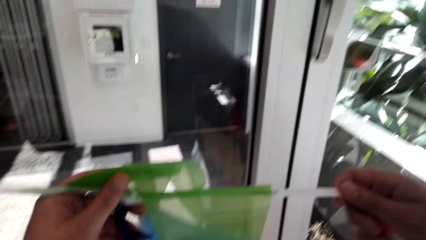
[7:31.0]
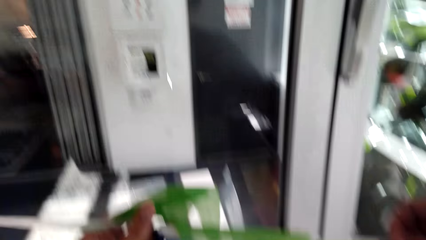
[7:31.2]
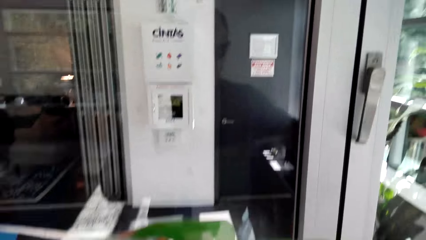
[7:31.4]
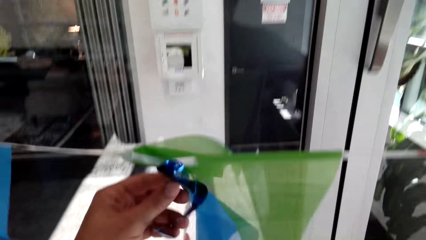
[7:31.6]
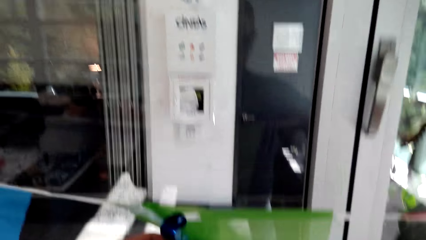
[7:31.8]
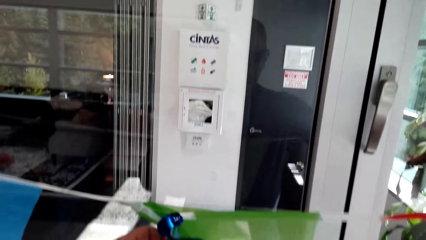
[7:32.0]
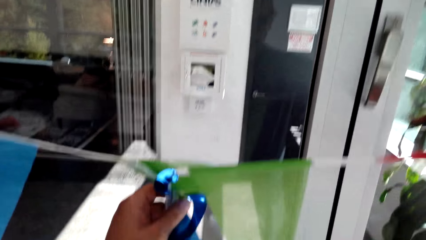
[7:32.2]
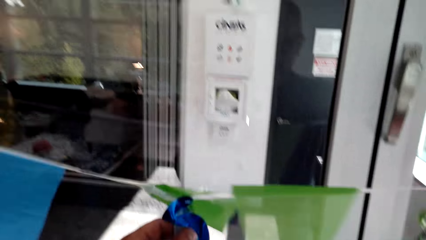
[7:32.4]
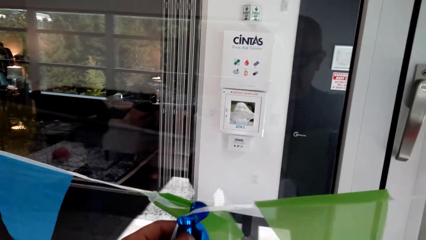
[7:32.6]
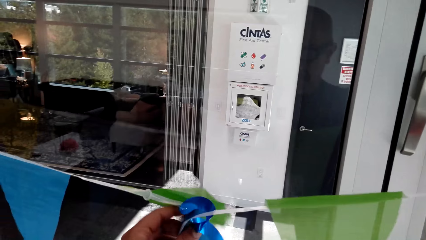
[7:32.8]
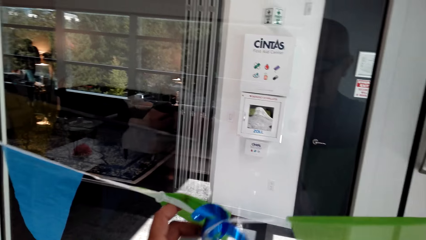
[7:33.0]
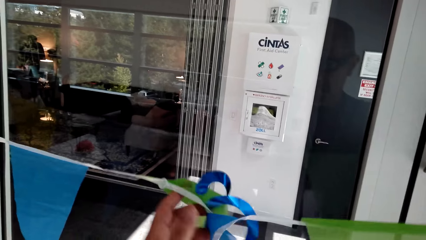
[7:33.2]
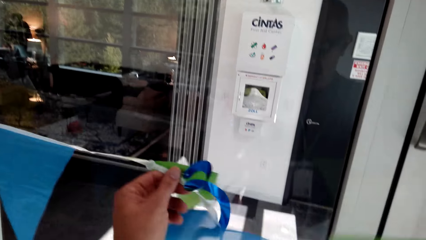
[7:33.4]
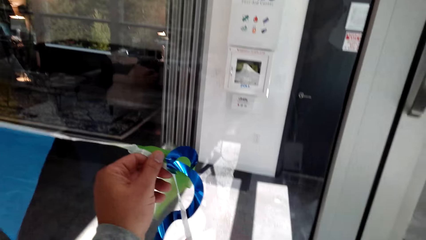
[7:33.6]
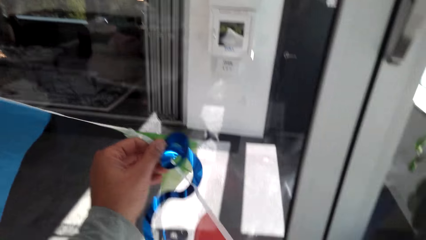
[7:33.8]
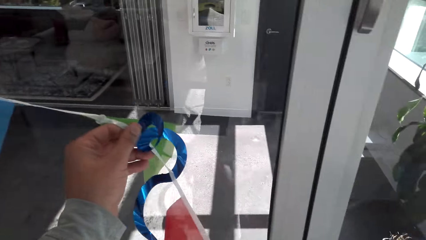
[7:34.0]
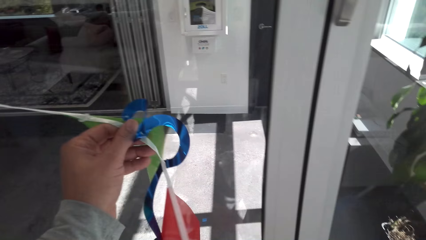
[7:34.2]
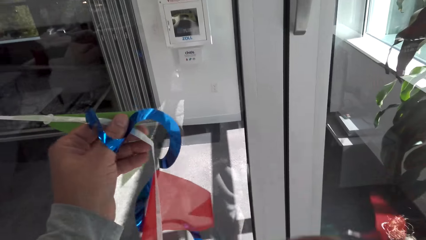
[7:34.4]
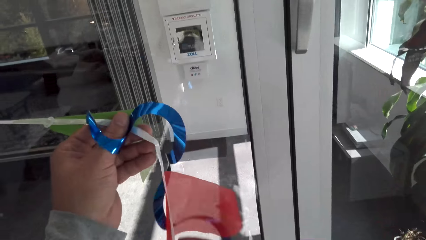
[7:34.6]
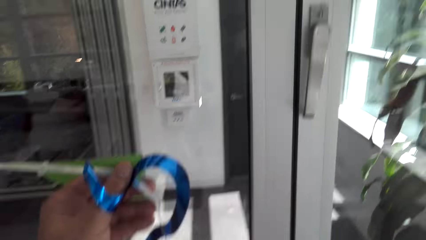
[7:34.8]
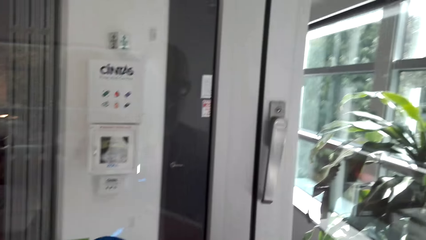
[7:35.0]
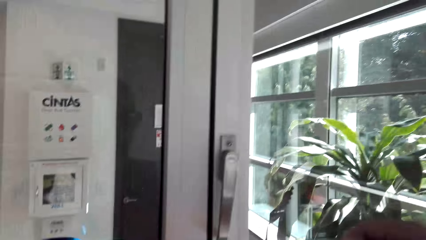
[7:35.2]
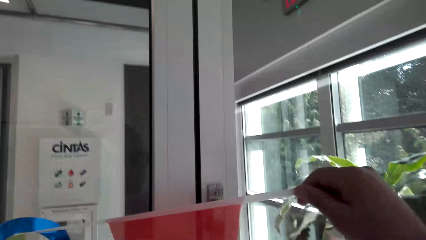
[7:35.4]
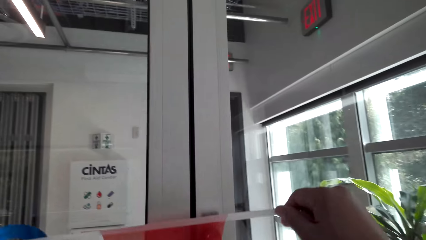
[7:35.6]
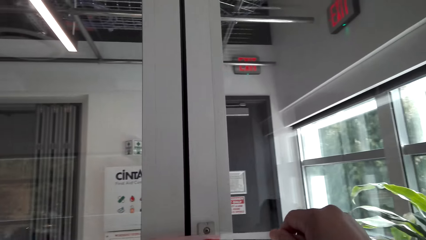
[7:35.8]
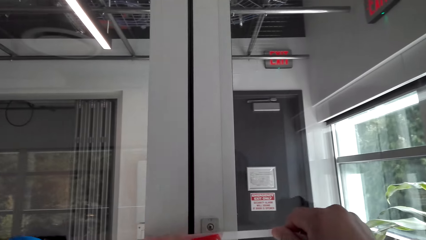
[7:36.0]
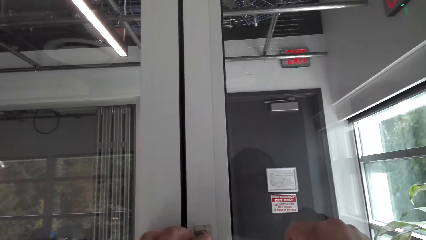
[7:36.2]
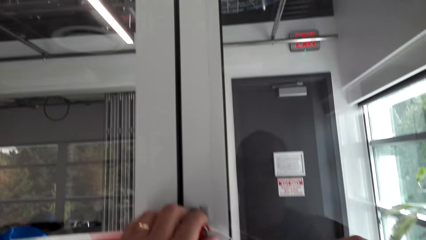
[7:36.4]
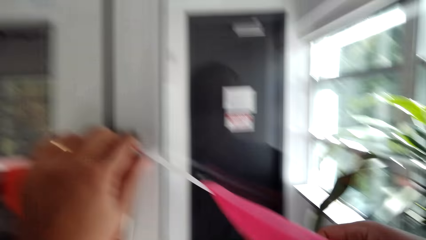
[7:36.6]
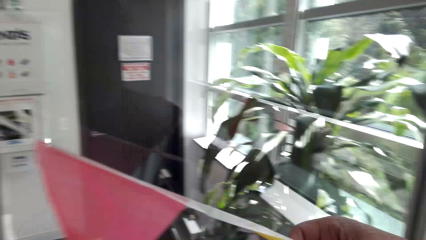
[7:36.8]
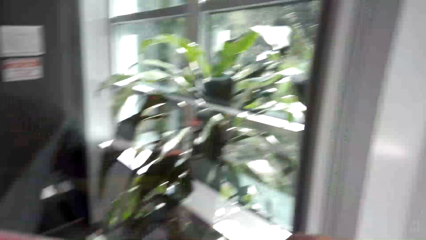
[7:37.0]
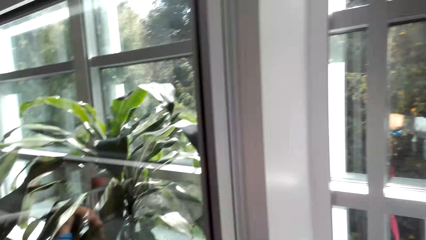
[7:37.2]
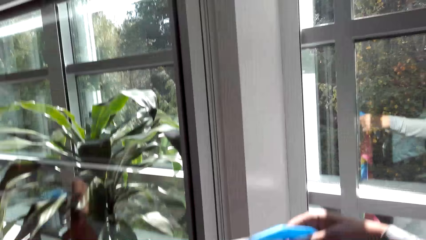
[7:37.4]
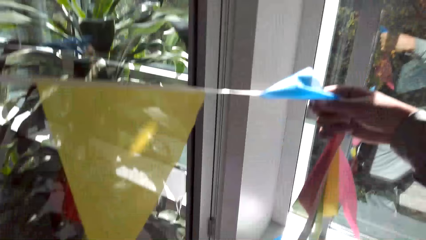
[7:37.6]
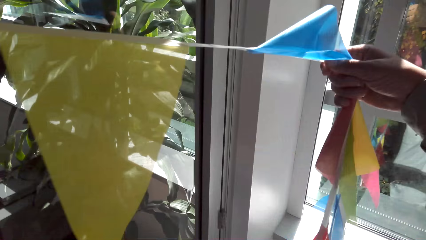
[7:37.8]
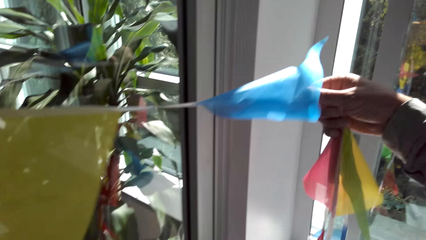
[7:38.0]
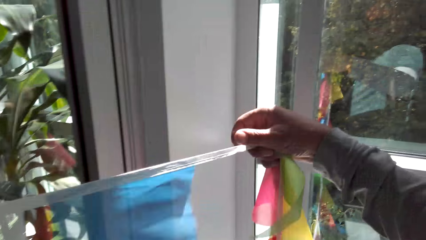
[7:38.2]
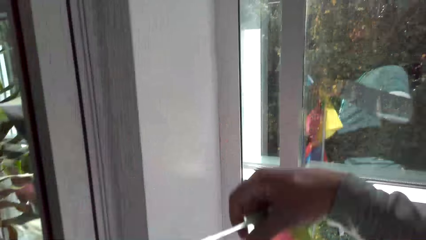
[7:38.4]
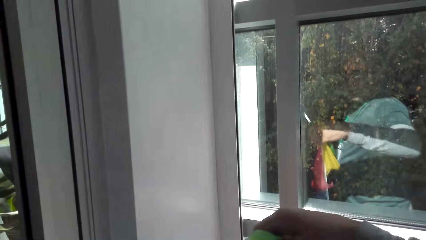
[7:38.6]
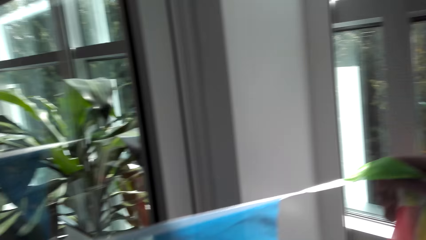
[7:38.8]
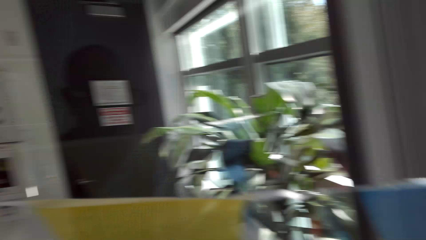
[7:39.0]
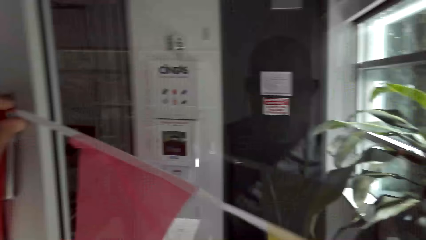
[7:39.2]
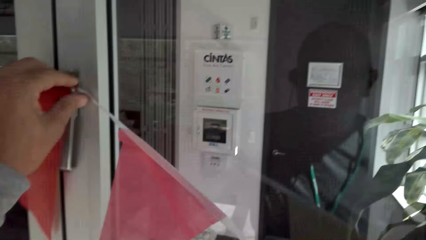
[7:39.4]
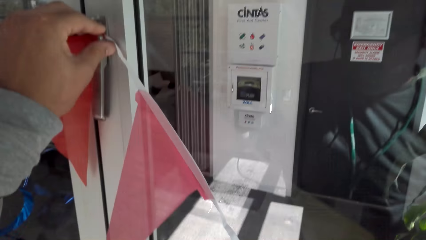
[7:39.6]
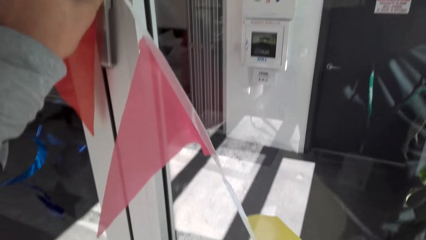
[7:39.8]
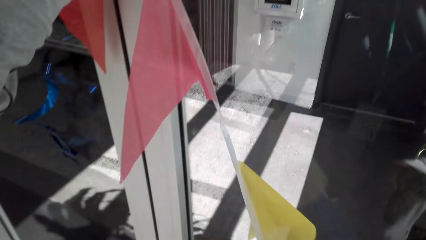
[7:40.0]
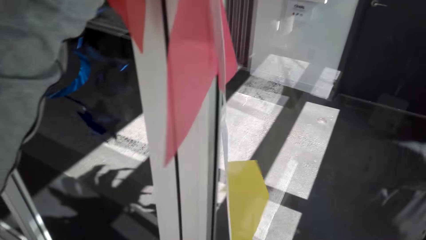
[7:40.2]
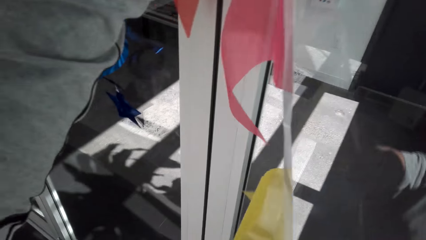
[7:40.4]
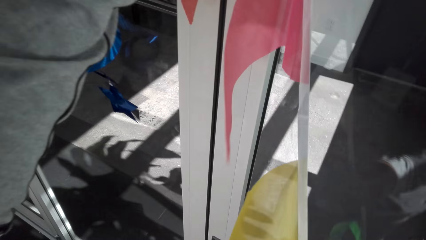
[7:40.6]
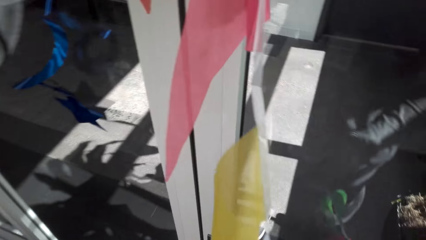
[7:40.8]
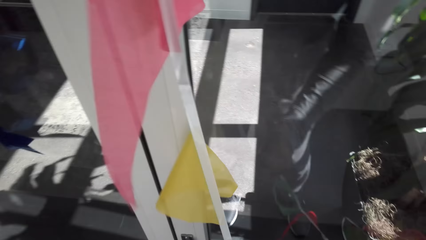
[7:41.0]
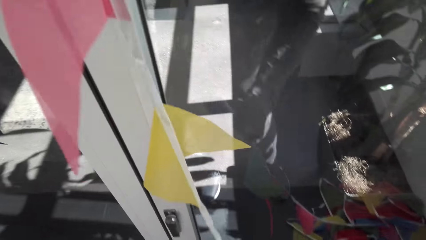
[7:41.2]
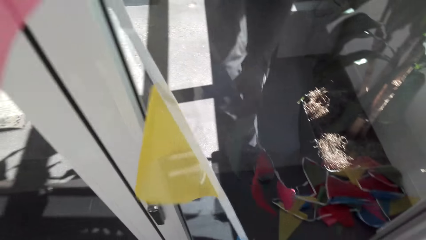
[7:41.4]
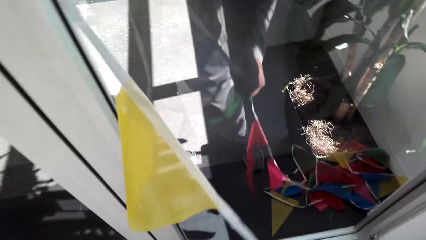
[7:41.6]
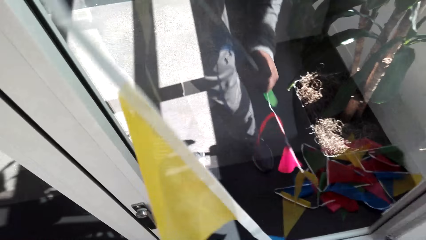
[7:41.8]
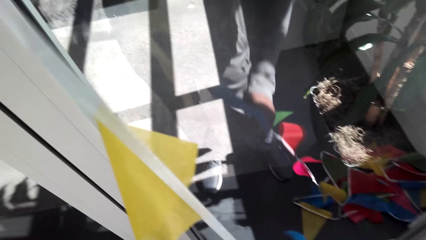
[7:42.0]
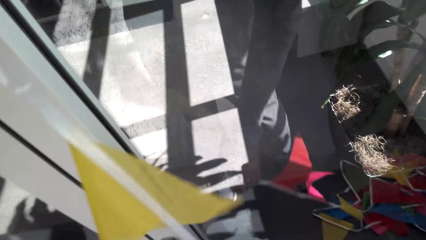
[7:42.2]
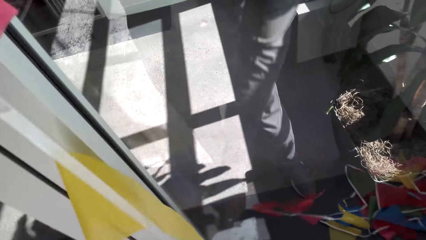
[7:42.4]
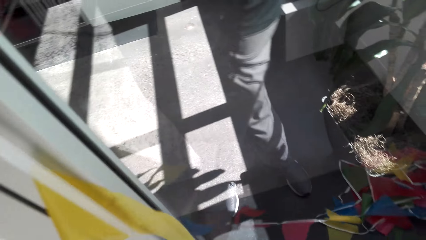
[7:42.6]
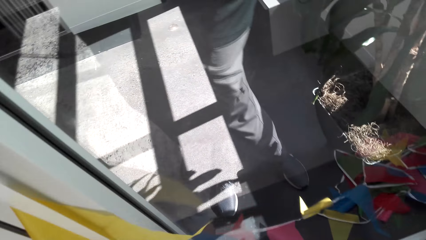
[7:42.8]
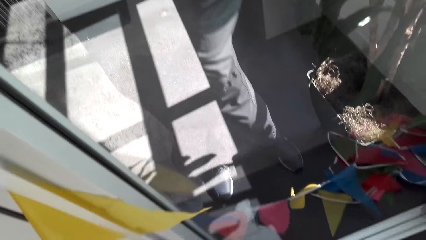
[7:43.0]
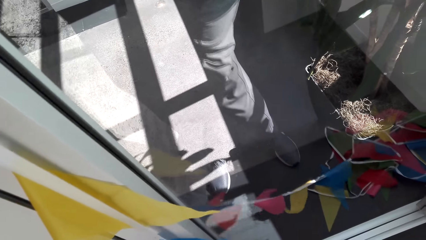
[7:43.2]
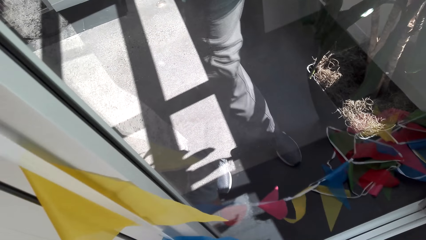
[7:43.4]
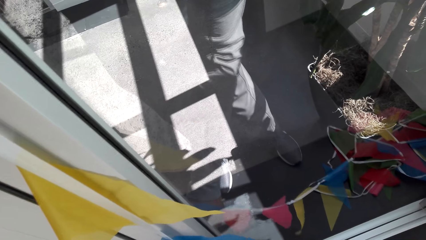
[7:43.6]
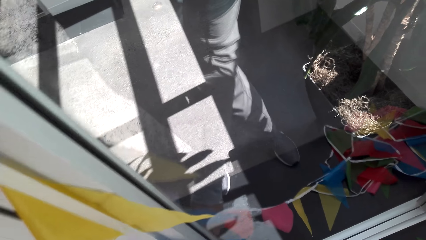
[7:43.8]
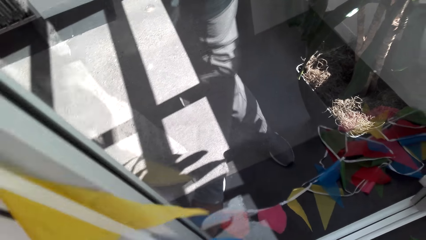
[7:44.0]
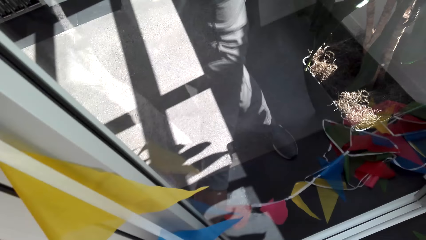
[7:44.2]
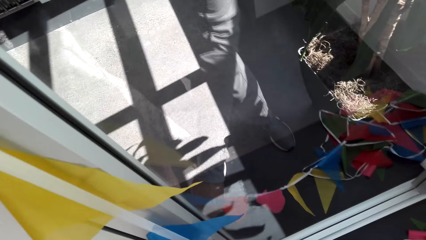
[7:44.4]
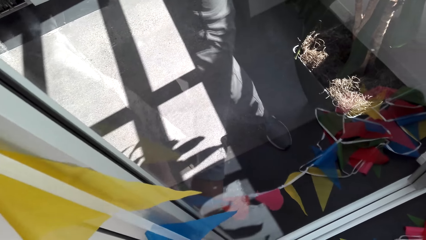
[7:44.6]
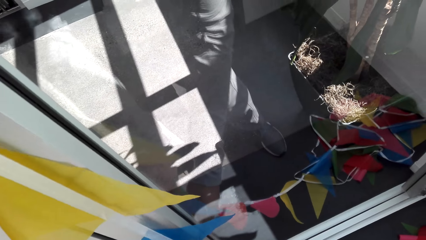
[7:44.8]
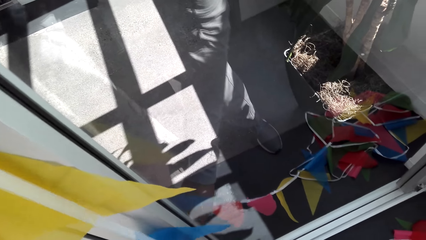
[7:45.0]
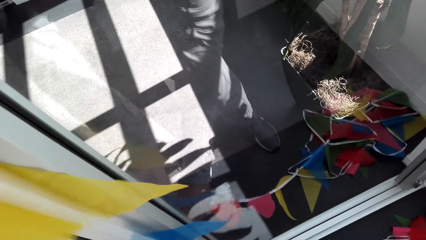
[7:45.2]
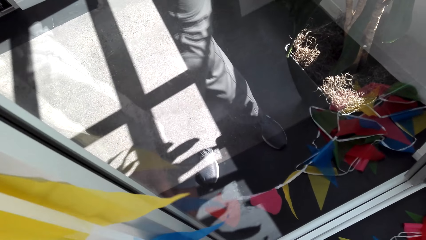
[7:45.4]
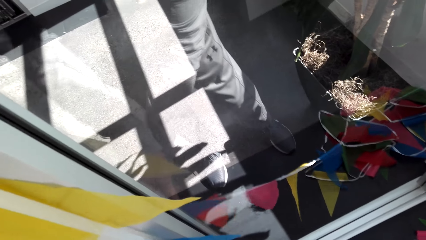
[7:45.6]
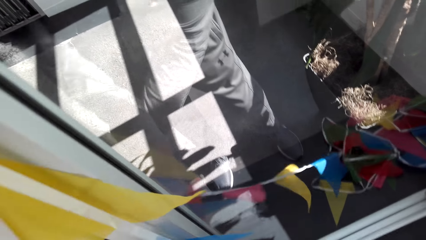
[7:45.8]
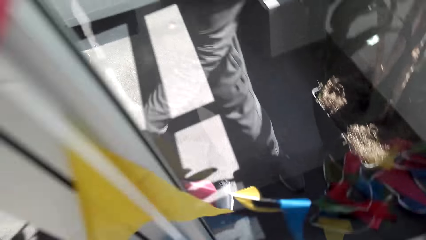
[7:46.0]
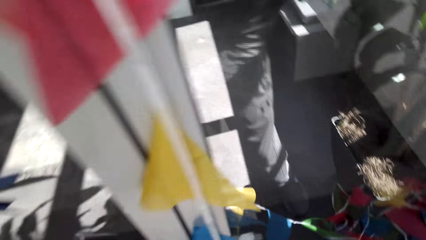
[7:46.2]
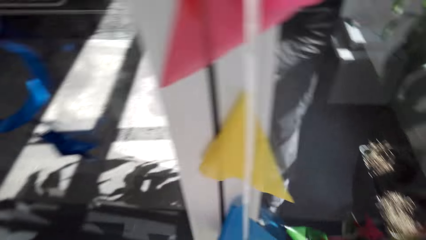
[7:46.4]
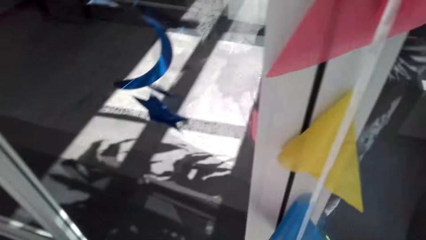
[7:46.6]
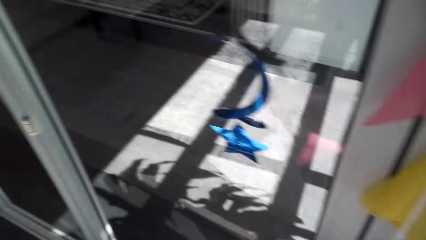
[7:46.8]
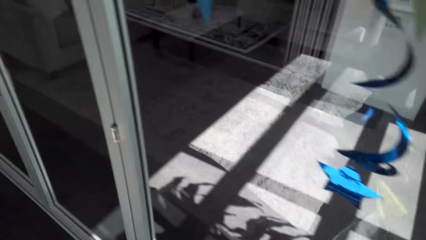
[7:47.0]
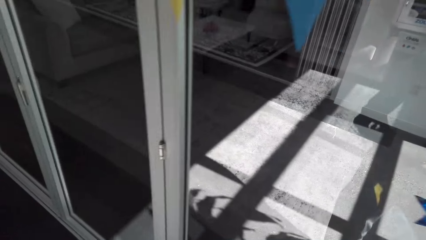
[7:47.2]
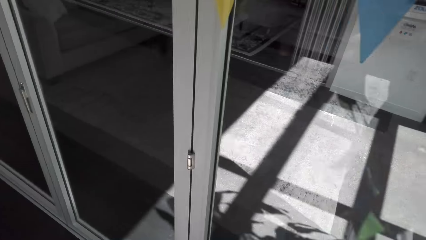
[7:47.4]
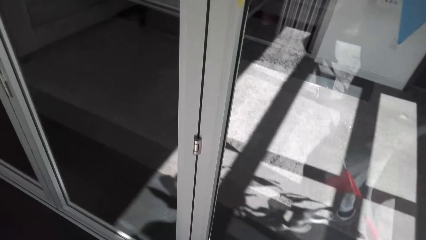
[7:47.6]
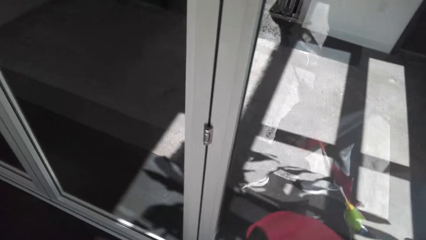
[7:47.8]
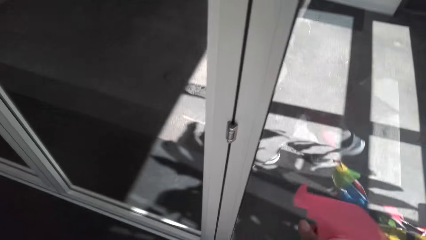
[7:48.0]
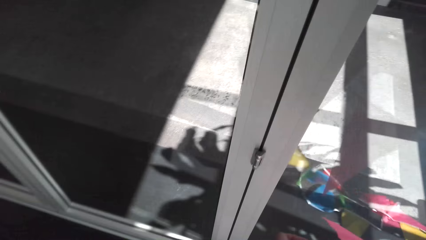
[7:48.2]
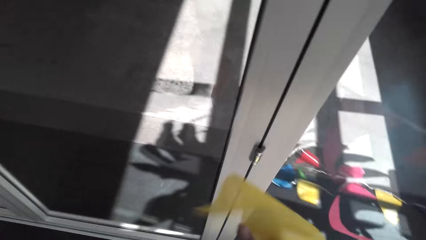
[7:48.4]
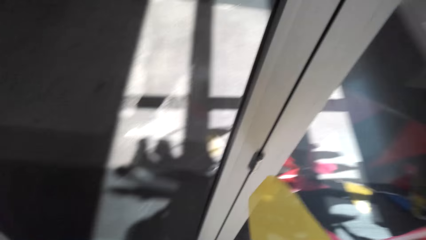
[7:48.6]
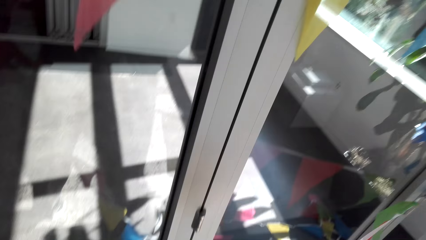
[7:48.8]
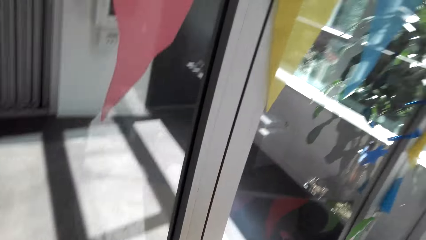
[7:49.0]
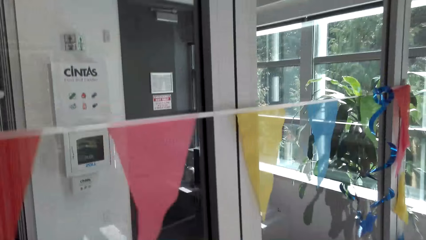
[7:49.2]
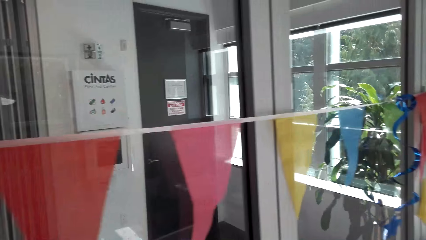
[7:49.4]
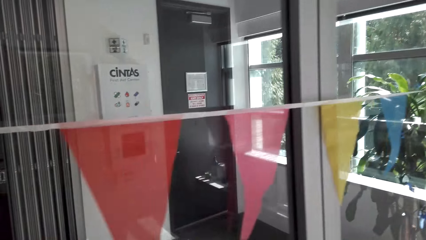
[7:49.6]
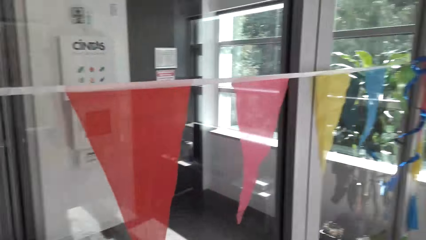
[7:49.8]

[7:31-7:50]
The camera wearer holds a streamer. They hang the decoration flags on the door handle. They fix the string on the door handle. They pull the decoration flags. They whistle. They hold the decoration flags. They walk around the room.
